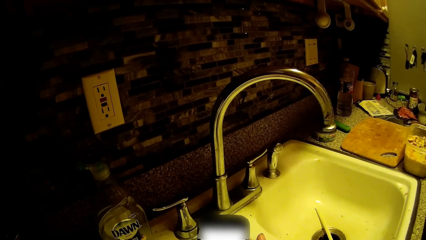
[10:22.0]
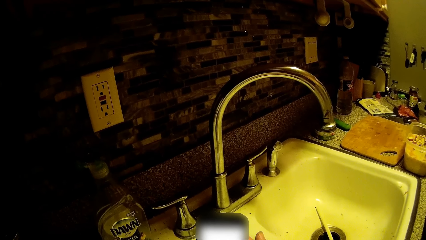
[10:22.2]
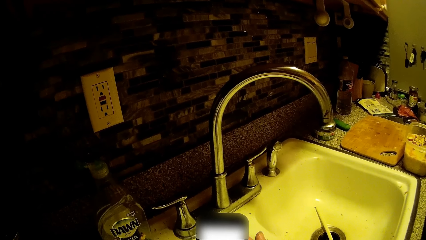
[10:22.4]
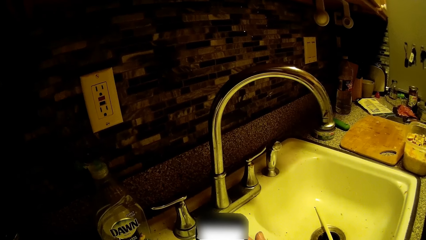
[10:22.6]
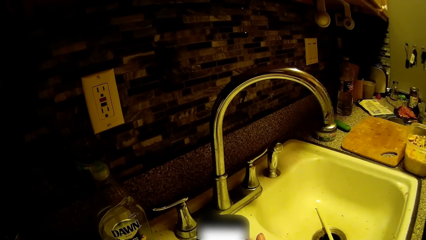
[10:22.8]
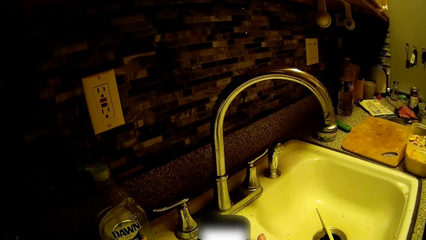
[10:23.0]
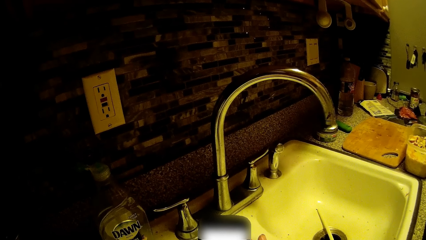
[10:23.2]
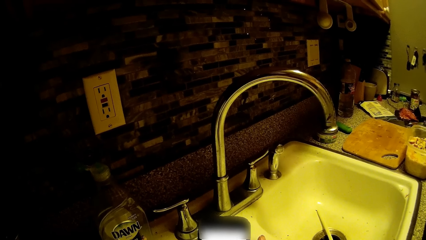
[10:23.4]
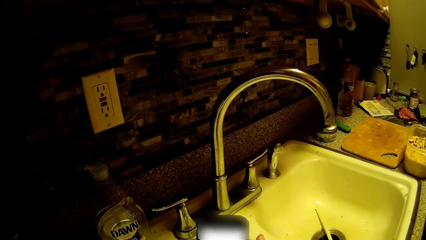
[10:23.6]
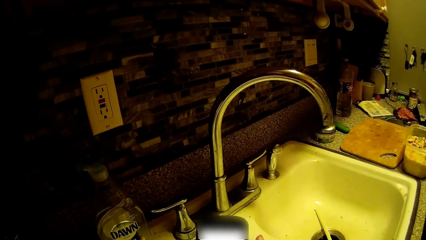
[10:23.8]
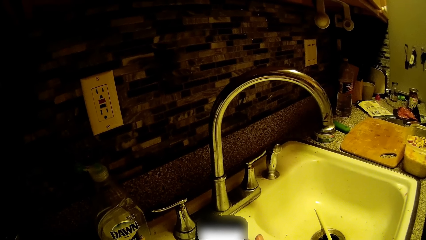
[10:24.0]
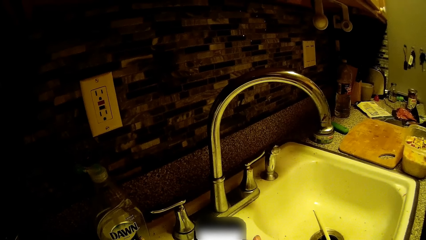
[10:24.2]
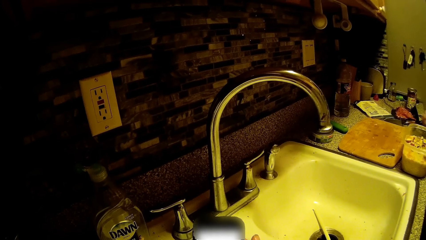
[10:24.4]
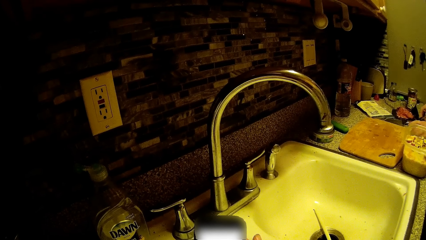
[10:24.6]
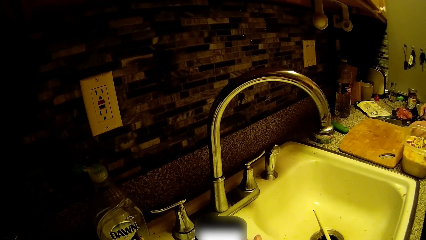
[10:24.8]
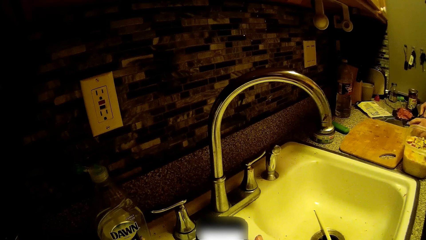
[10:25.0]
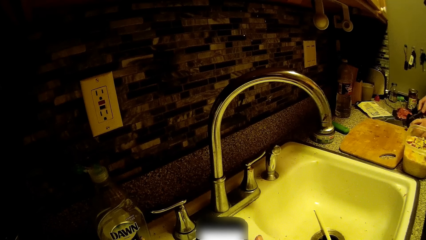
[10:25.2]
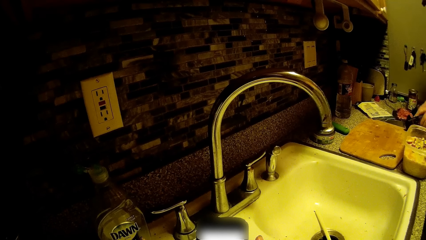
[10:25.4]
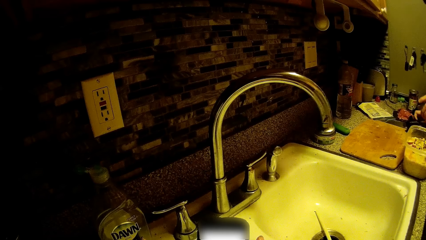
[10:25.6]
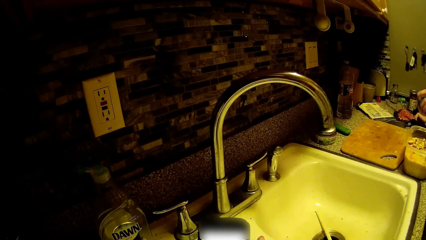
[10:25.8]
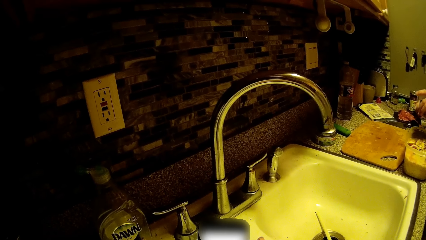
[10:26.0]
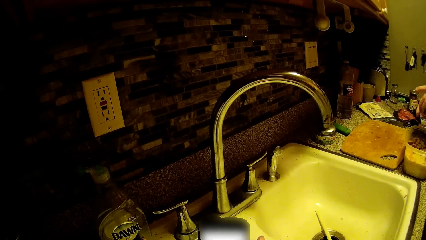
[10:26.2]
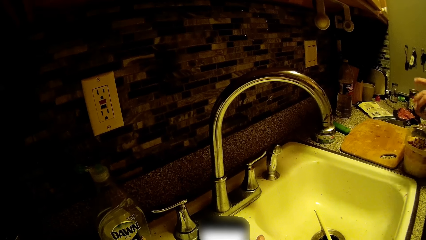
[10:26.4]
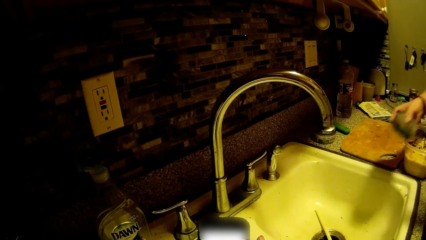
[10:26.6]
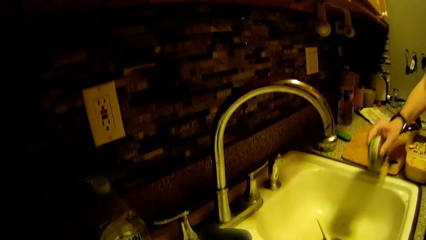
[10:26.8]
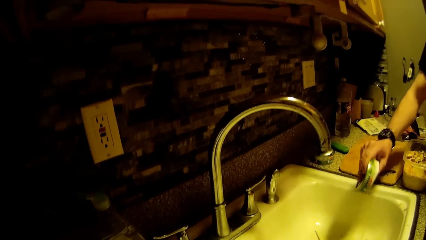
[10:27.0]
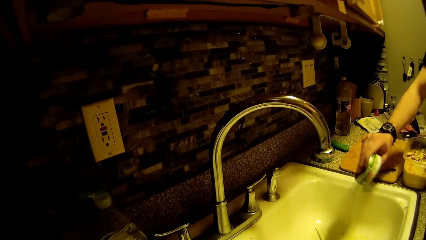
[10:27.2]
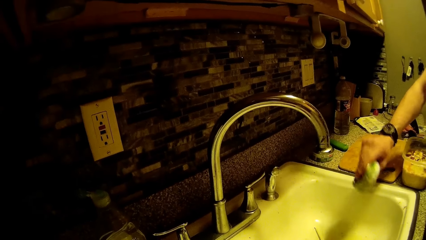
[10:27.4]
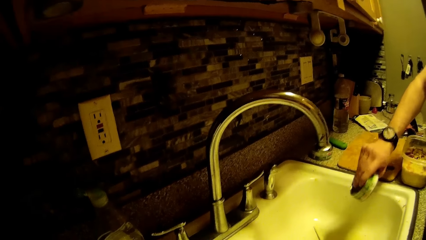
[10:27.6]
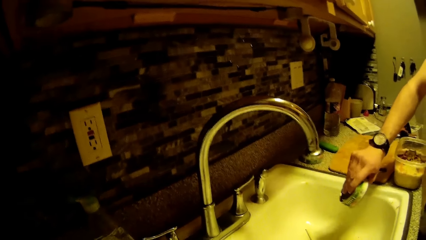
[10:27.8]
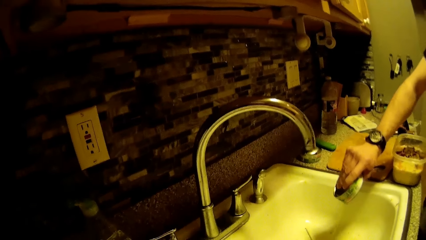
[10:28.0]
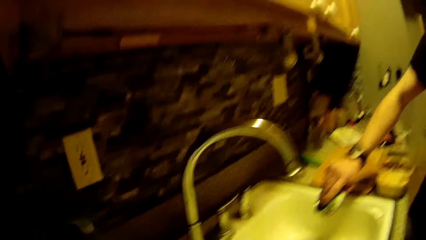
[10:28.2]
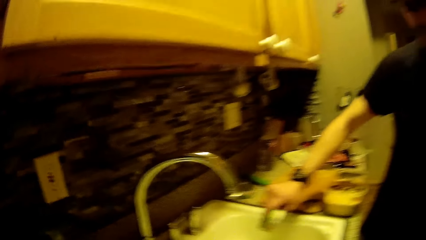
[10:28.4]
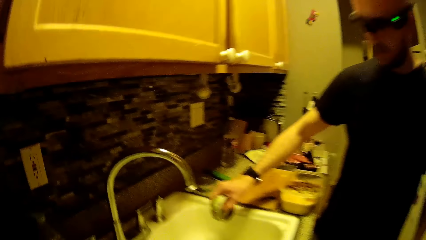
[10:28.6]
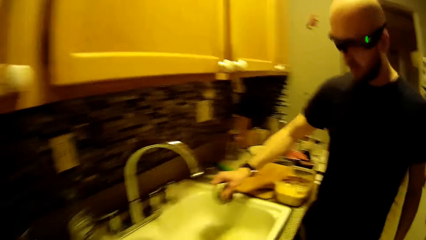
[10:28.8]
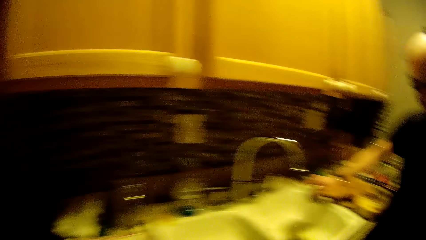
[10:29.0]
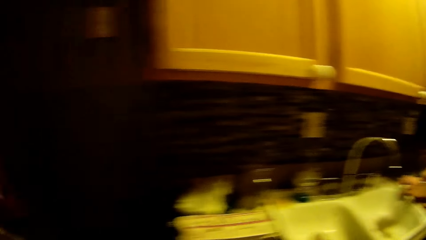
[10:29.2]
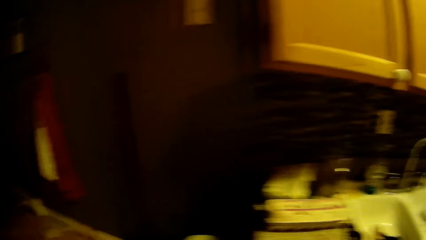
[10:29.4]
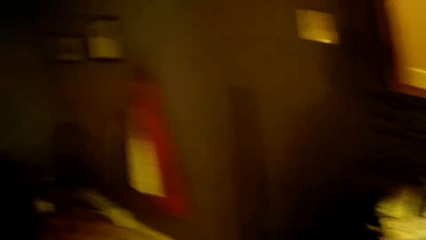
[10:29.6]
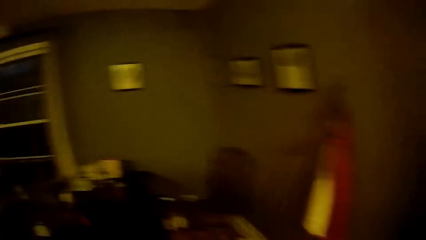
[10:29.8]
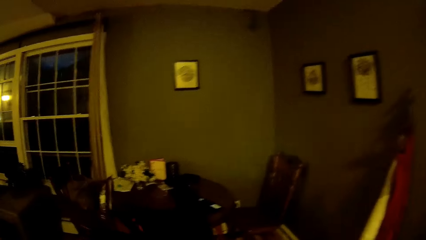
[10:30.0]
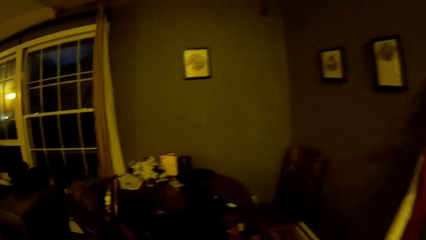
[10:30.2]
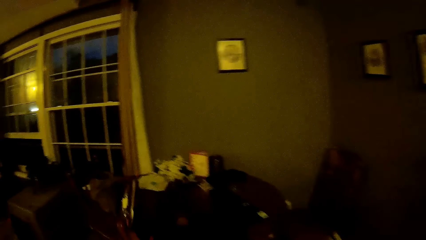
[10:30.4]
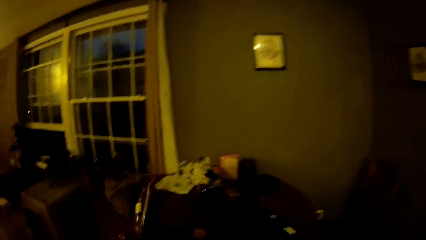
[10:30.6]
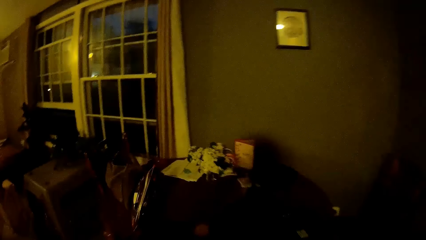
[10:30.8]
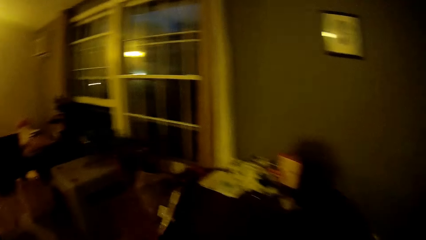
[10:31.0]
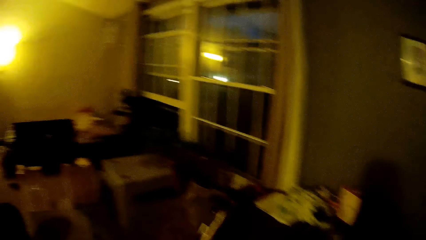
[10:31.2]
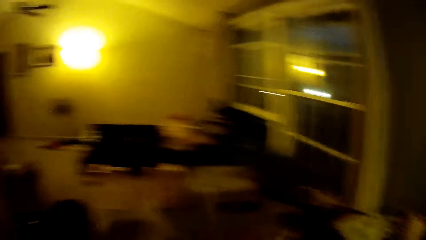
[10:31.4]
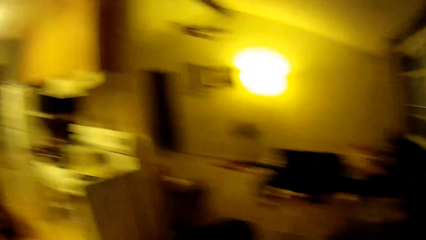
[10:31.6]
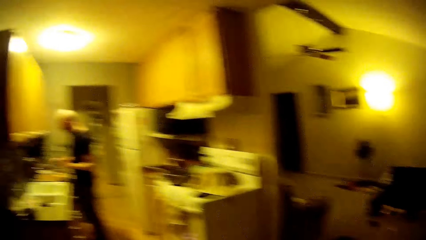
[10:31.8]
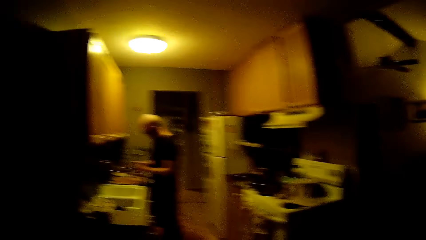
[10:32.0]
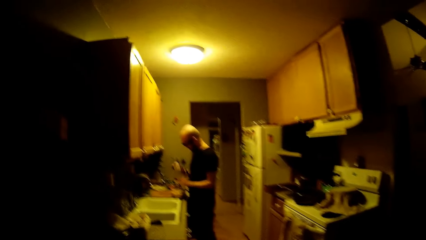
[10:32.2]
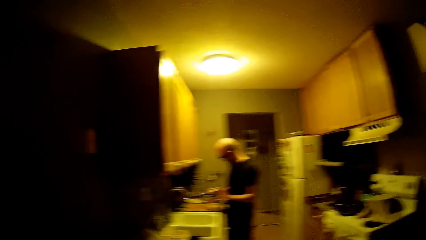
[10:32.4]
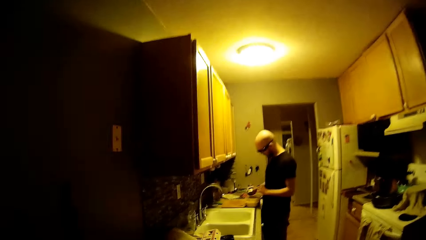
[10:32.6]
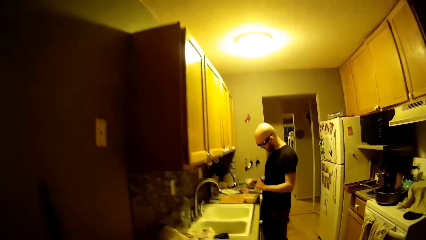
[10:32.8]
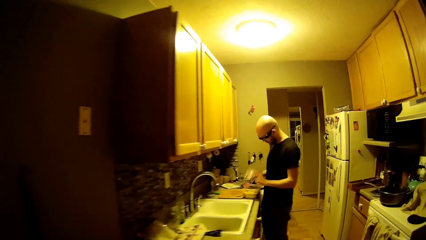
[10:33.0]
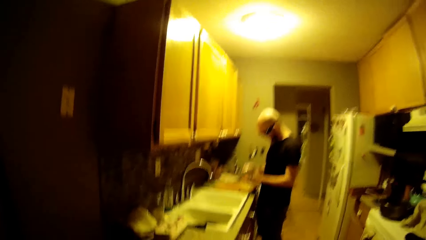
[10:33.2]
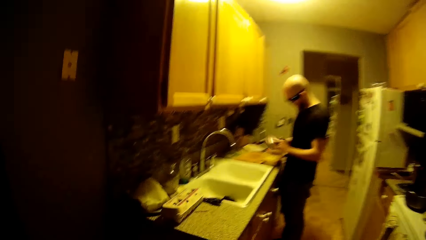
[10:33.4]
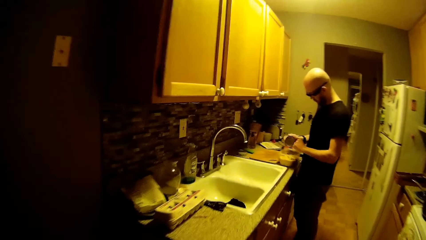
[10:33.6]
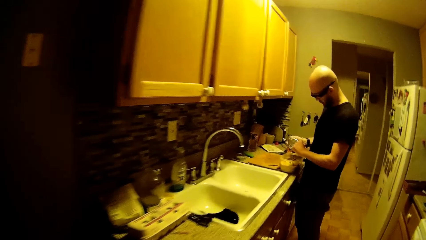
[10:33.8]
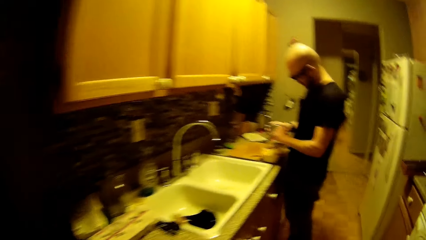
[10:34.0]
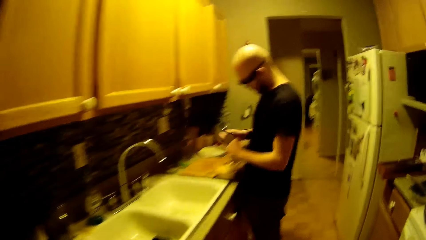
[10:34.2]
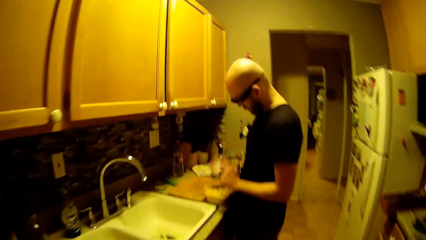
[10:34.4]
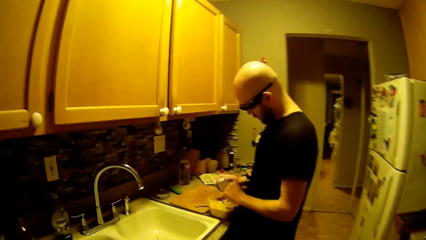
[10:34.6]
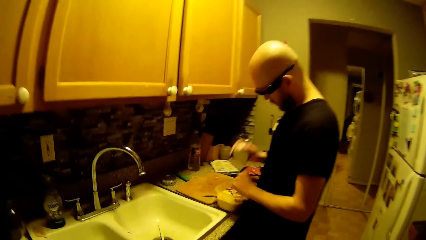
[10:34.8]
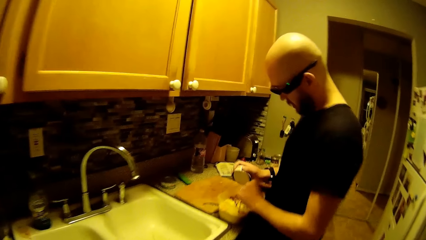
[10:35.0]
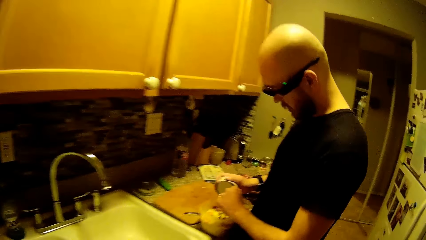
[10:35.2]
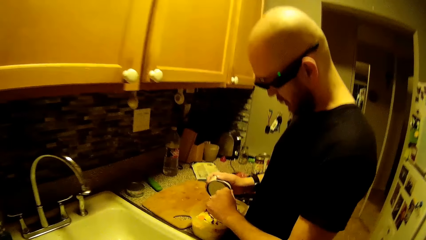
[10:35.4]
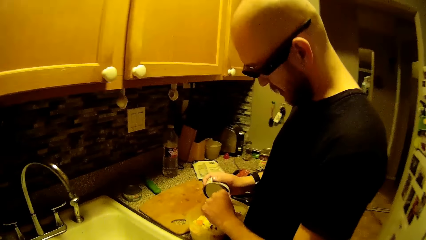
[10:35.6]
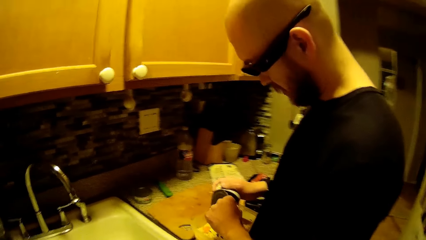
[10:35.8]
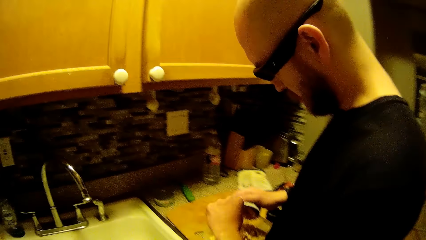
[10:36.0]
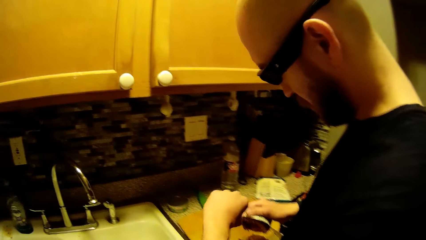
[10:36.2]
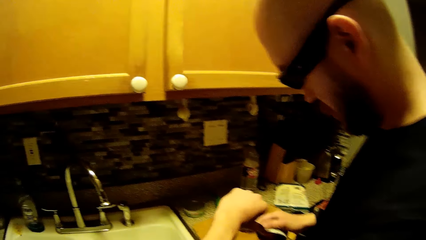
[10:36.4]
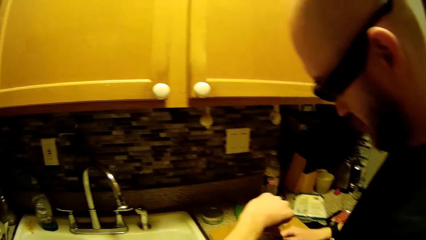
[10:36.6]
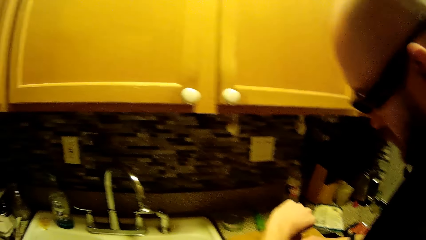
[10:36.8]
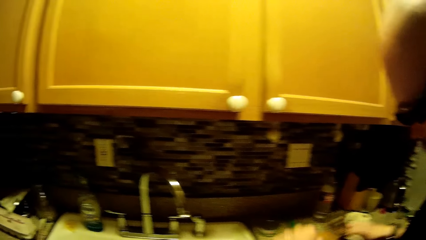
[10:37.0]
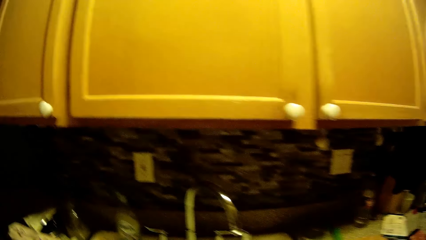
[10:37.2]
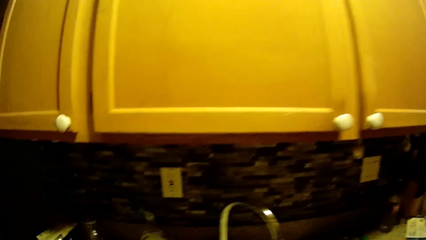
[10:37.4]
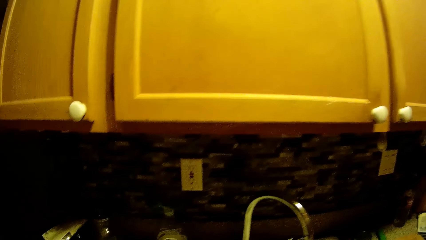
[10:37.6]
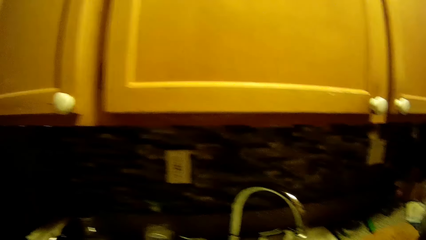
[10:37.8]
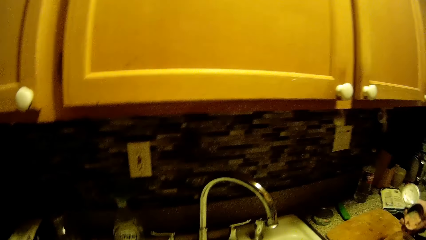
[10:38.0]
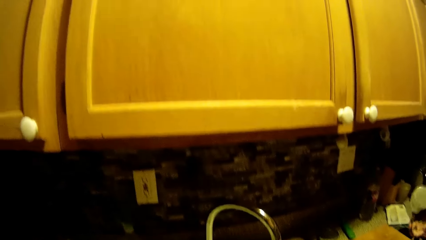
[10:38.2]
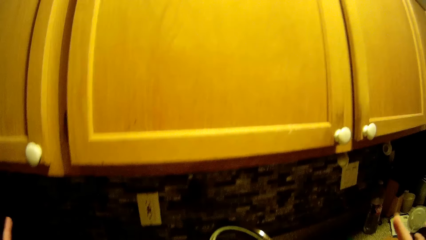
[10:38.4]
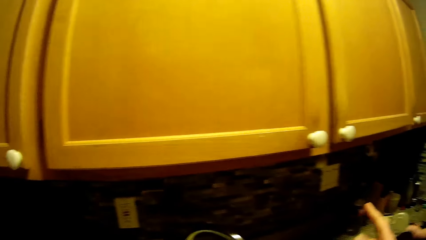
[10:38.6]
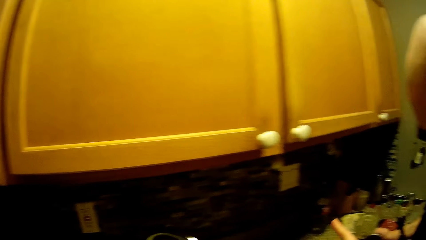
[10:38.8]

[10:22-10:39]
The man places the can of tuna on the counter with both hands. The man speaks to the camera wearer. The man places the can opener on the counter with his right hand. He picks up the can of tuna from the counter with his left hand. He holds the can of tuna with his right hand. The camera wearer speaks to the man. The man drains the can of tuna into a sink with his right hand. He pours the tuna into the plastic container with his right hand. He opens the tuna can with his left hand. He pours the tuna into the plastic container with his right hand.
